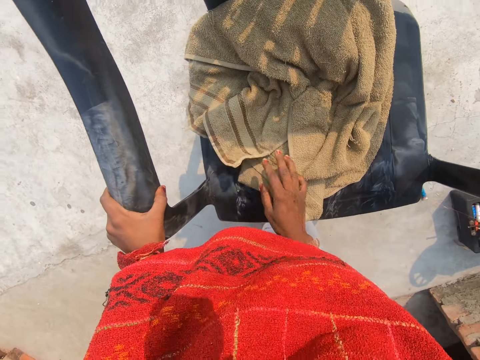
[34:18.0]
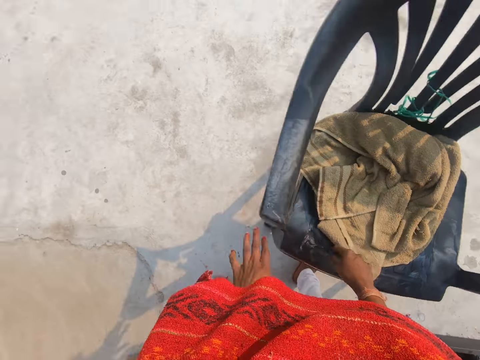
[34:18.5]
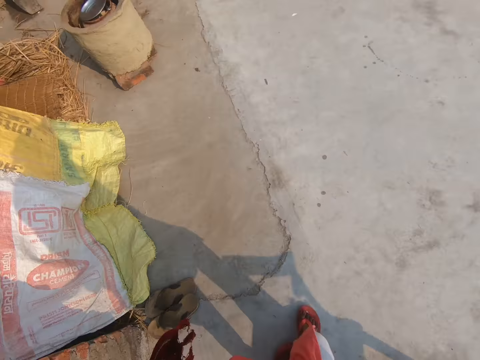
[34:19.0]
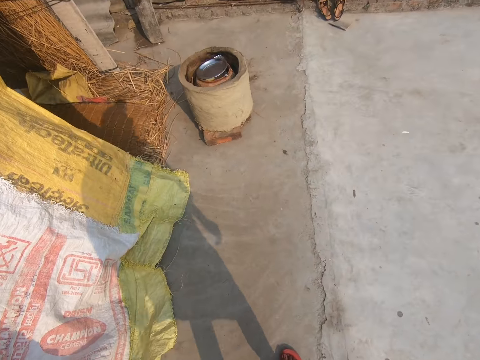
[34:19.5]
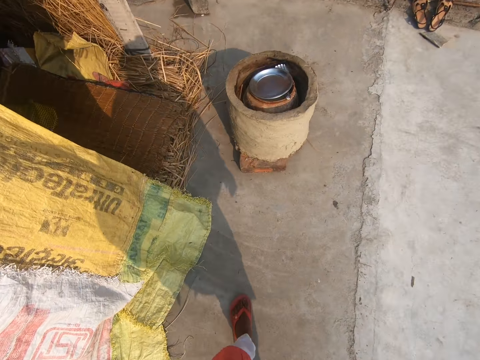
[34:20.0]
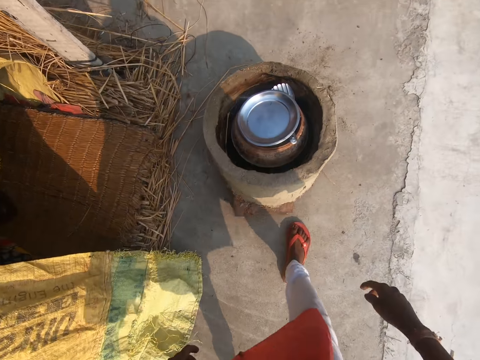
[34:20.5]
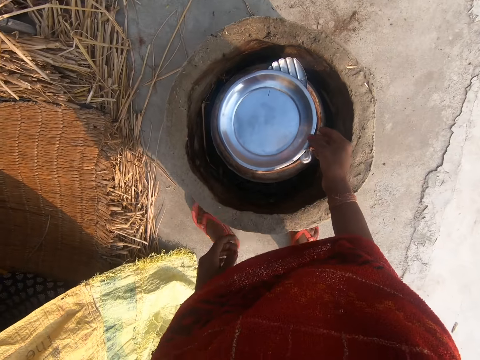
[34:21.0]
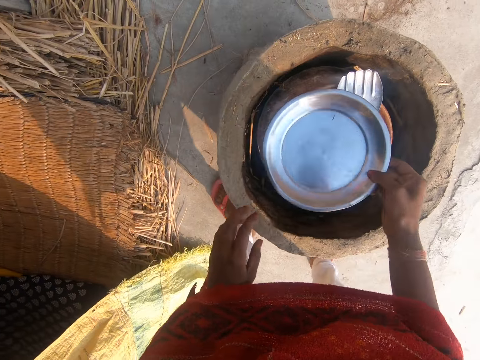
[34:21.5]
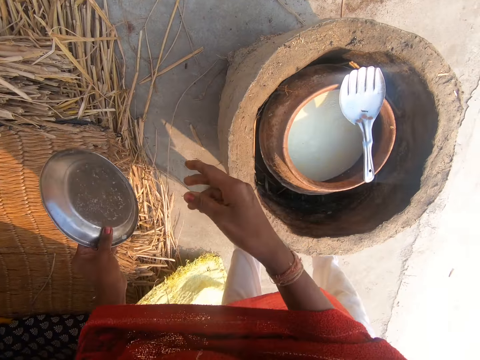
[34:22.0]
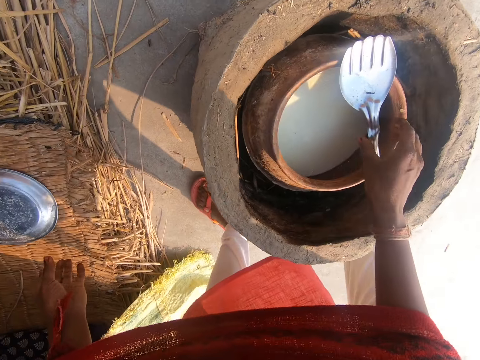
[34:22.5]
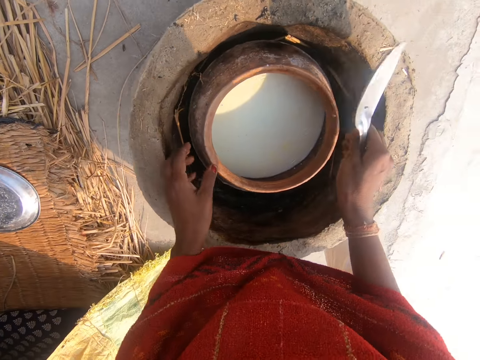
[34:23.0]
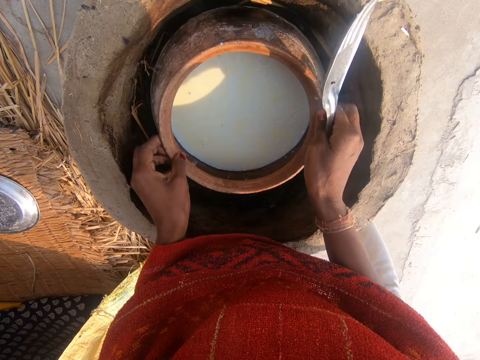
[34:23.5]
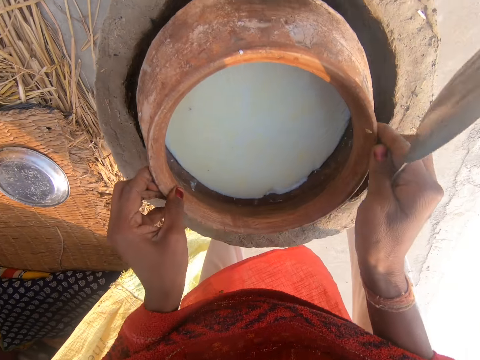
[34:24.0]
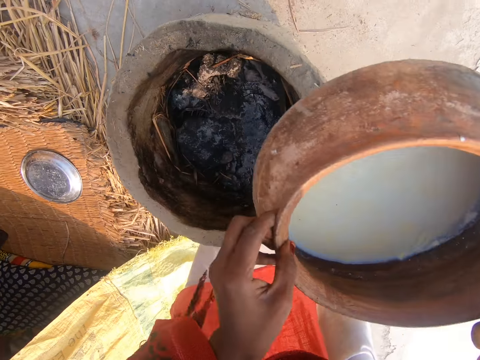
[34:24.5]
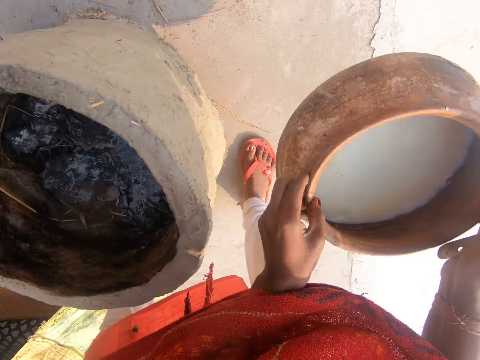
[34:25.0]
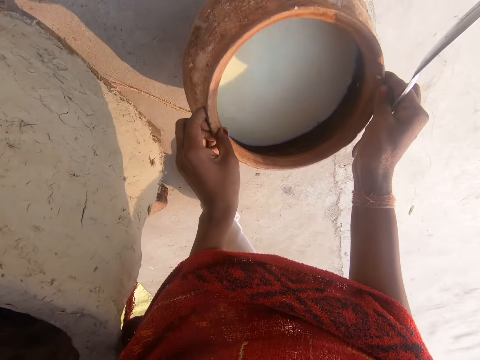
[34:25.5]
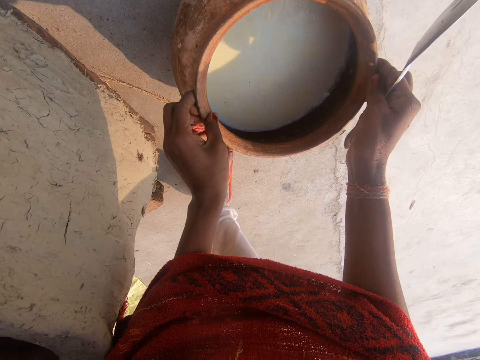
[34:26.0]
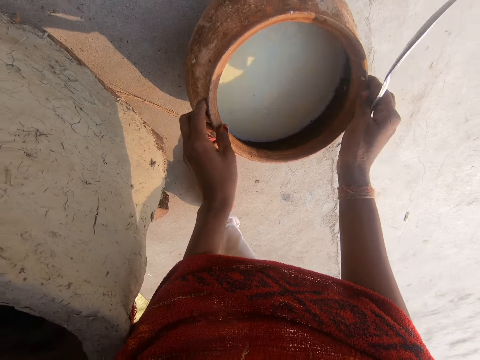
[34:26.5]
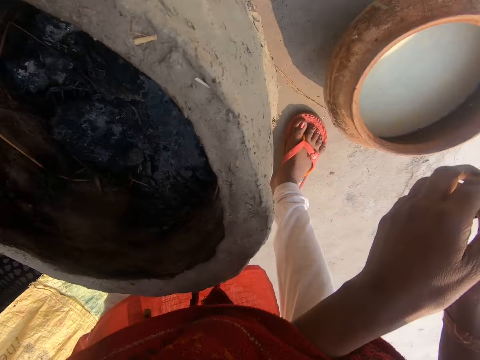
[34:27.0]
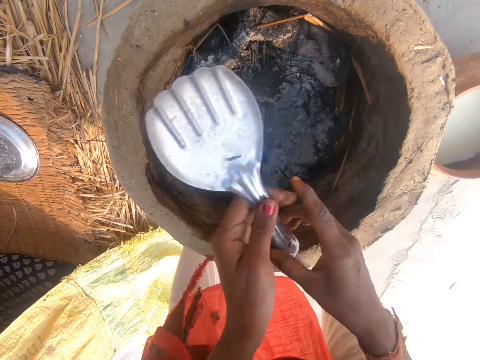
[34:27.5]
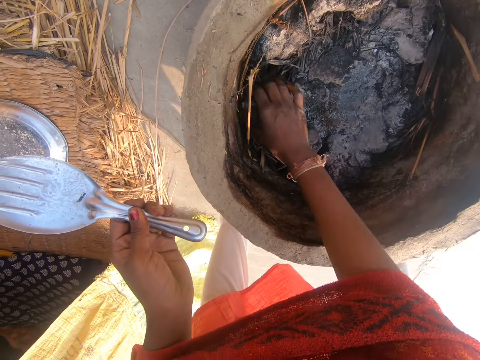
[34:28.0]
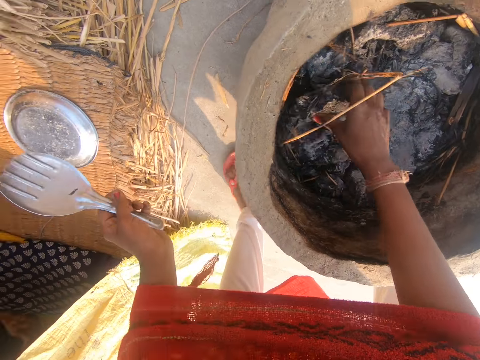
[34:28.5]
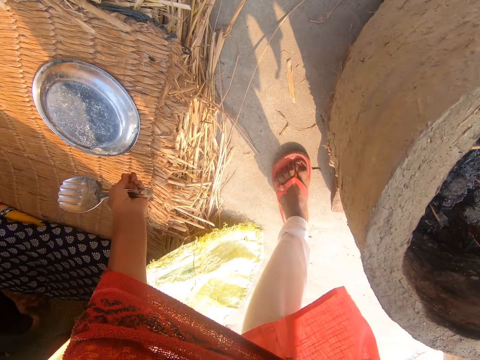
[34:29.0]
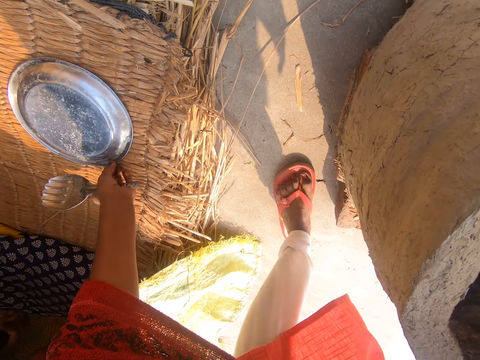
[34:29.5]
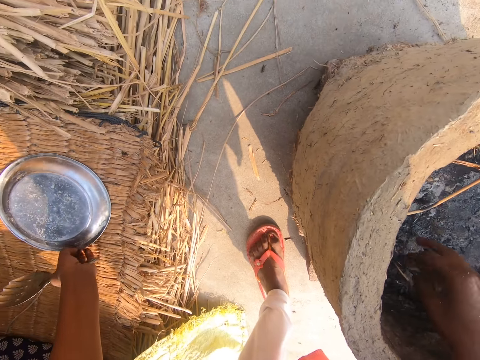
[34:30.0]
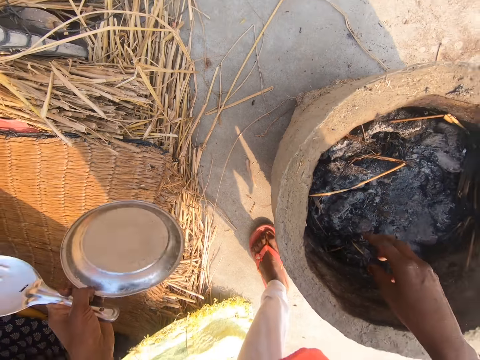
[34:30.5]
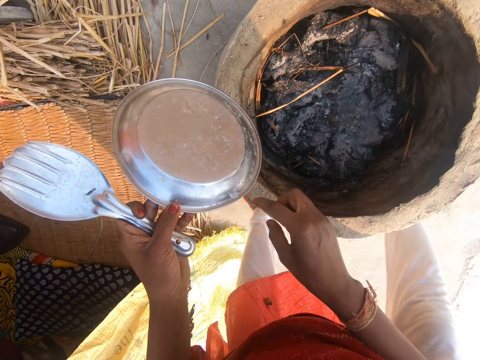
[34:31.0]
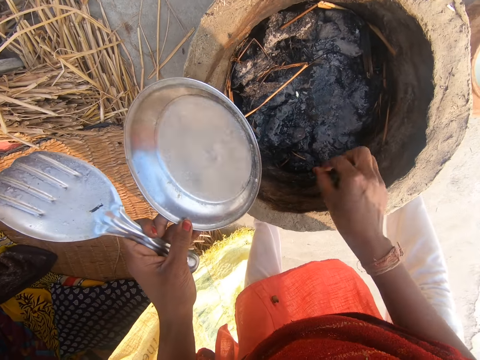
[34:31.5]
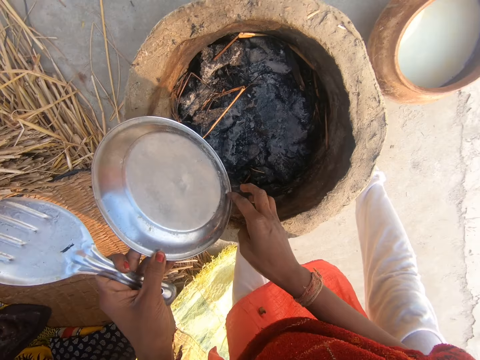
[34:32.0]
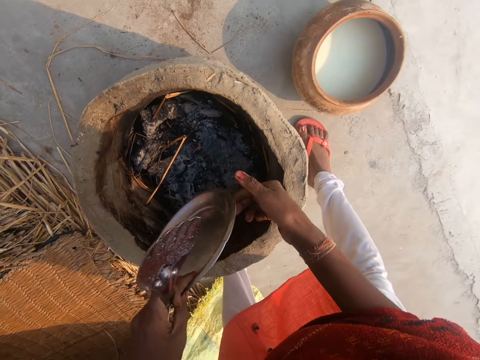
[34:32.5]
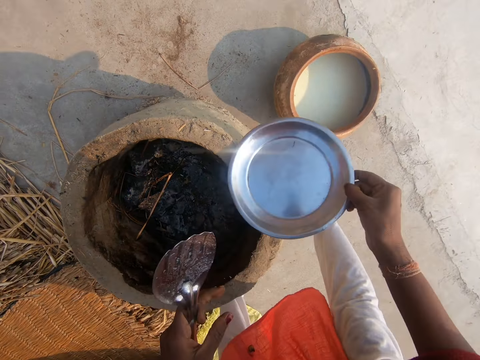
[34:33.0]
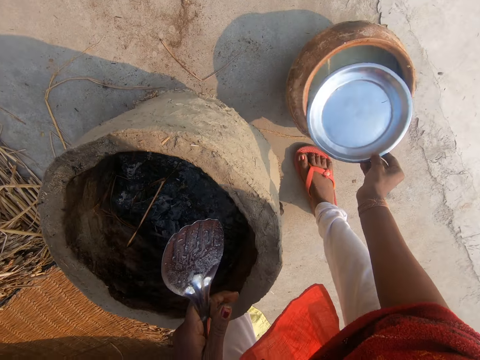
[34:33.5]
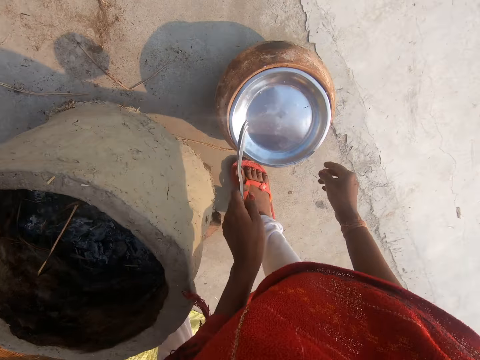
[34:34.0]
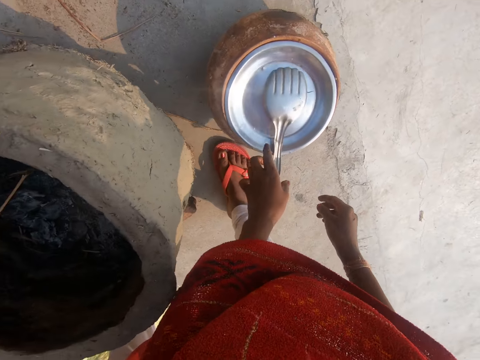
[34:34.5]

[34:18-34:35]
The camera wearer removes both hands from the chair. She walks towards a clay brazier or stove. She picks up a steel plate from the clay brazier with her right hand. She transfers the plate to her left hand. She drops the plate on a mat with her left hand. She picks up a cooking or frying spoon from the clay brazier with her right hand. She picks up a clay pot from the clay brazier with both hands. She drops the clay pot on the ground with both hands. She touches charcoal residue in the clay brazier. She transfers the spoon from her right hand to her left hand. She puts her right hand into the clay brazier. She picks up the plate from the mat with her left hand. She removes milk residue on the plate with her finger. She holds the plate with her left hand. She transfers the plate to her right hand. She puts the spoon on the plate. She covers the clay pot with the plate with her right hand.

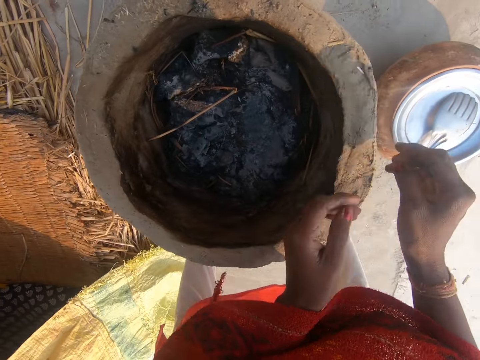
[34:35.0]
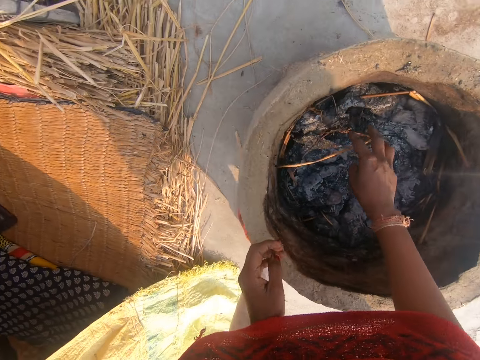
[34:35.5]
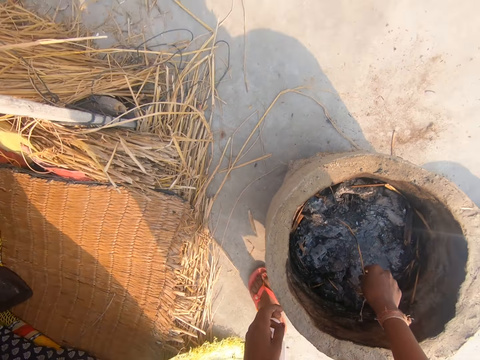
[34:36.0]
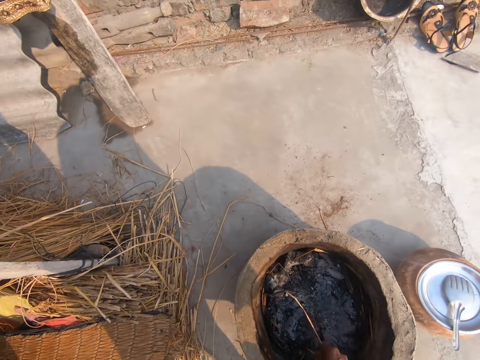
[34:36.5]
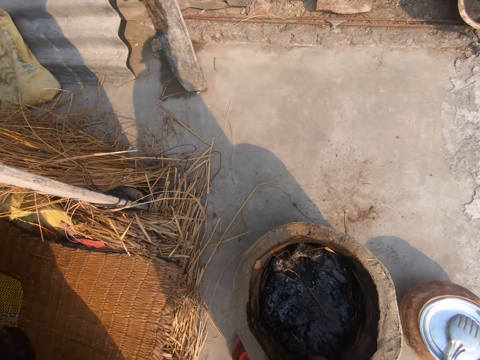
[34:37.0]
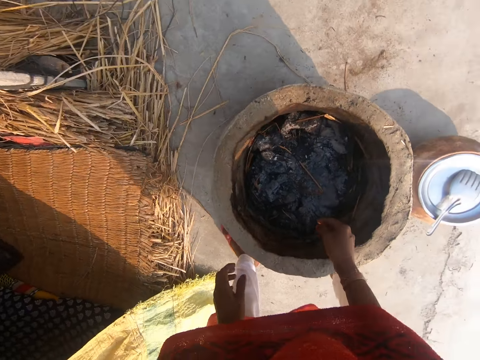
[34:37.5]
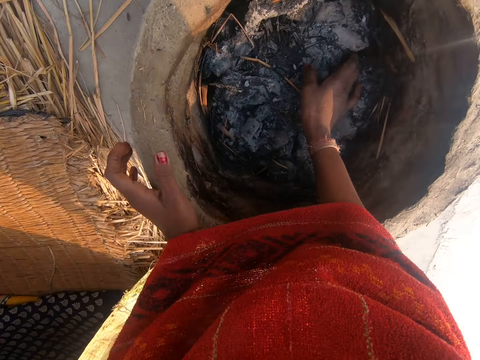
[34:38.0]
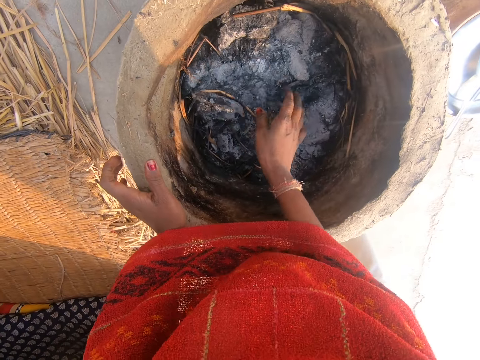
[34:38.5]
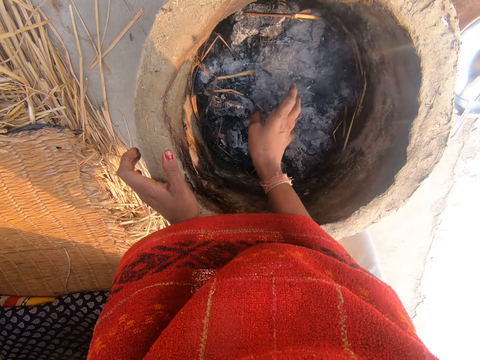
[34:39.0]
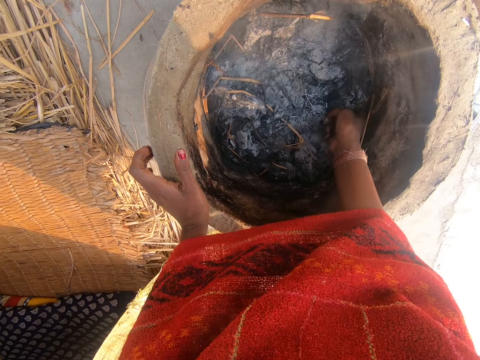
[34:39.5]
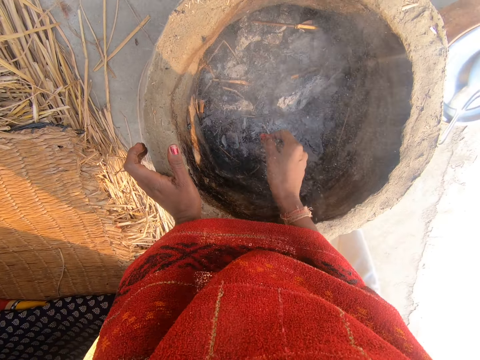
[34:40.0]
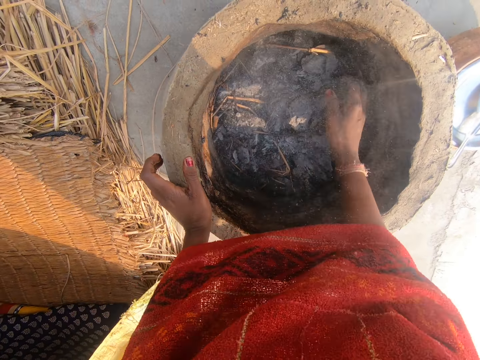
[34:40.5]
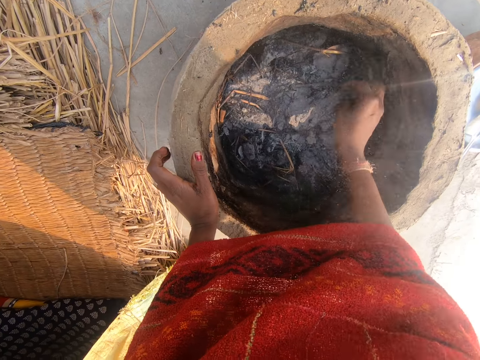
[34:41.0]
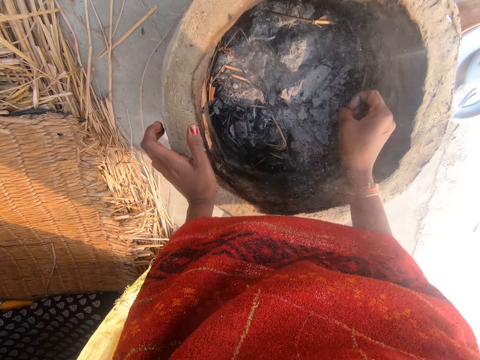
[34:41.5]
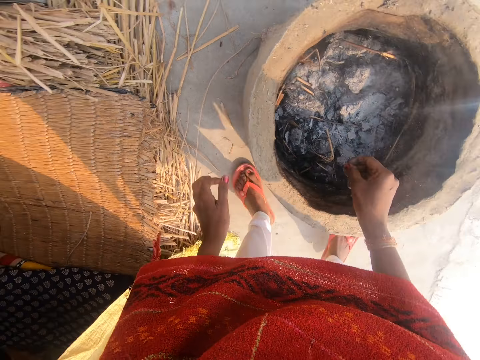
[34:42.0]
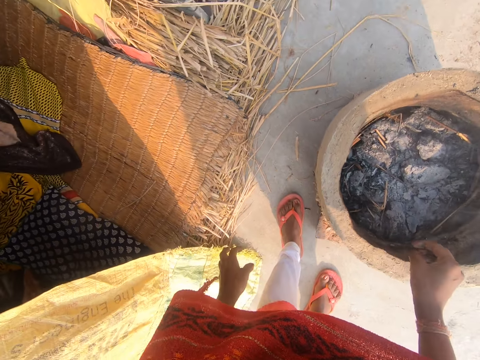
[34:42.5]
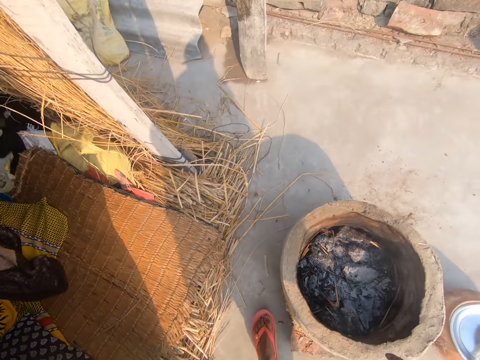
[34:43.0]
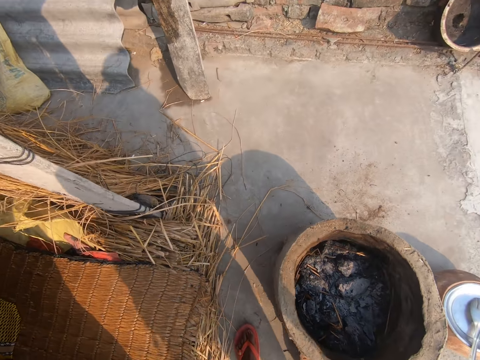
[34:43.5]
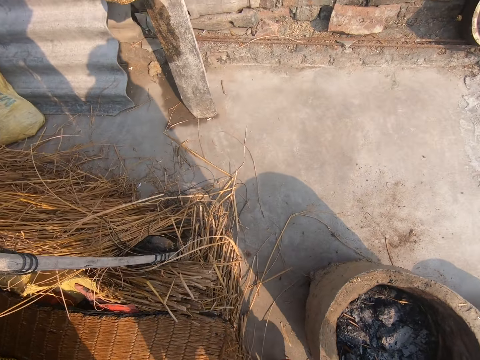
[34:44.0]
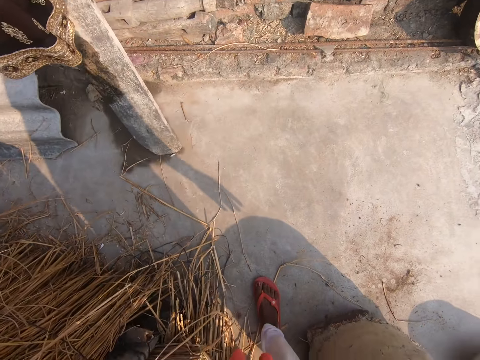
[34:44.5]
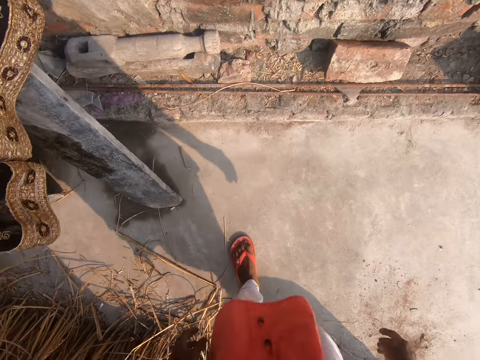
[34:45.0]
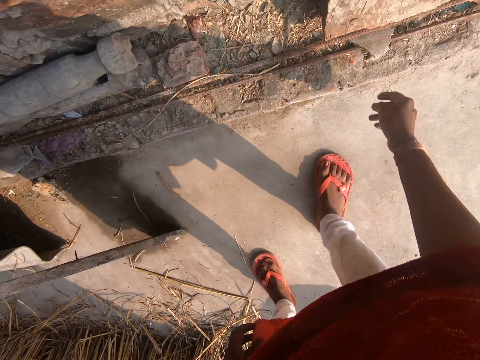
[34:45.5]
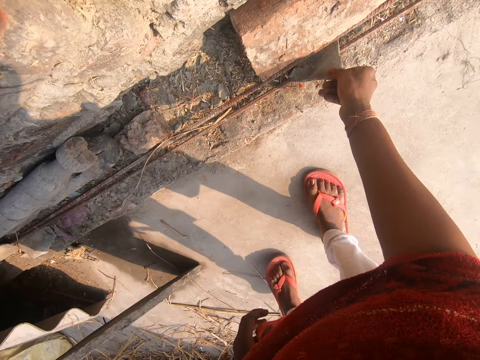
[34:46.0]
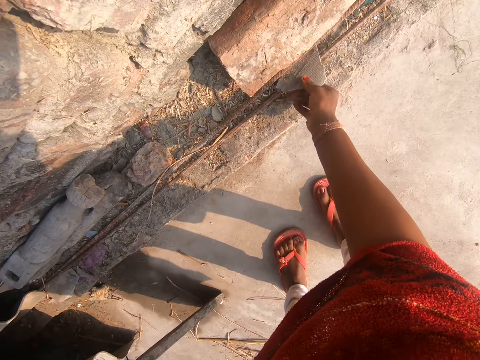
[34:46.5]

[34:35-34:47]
The camera wearer touches charcoal residue in the clay brazier or stove. She picks up a strand of wilted grass from the clay brazier with her right hand. She places her left hand on the clay brazier. She turns the ashes in the clay brazier with her right hand. She removes both hands from the clay brazier. She walks away from the clay brazier. She picks up a stone from the ground with her right hand.
